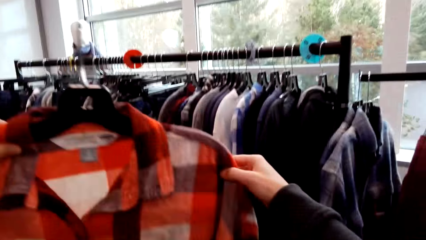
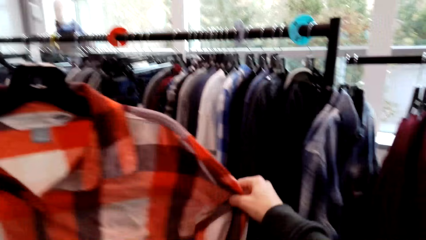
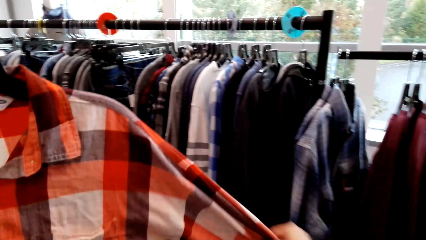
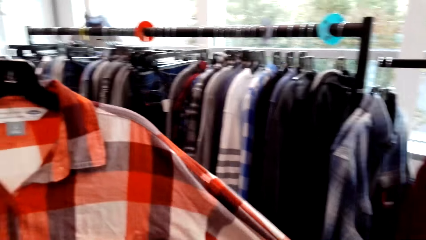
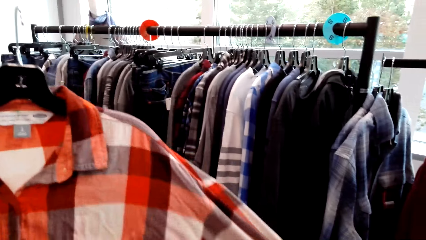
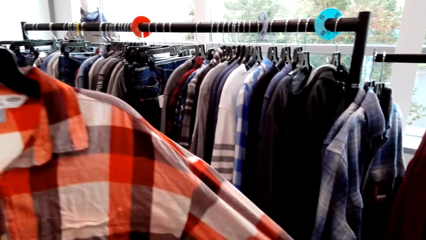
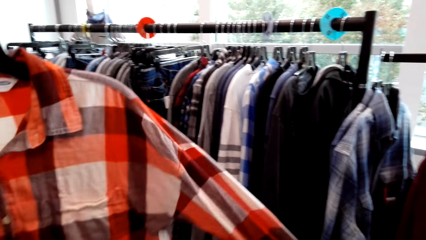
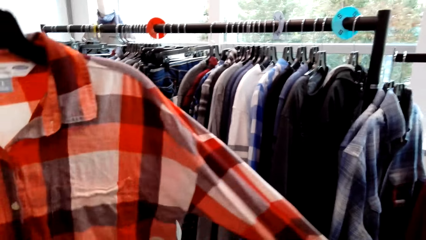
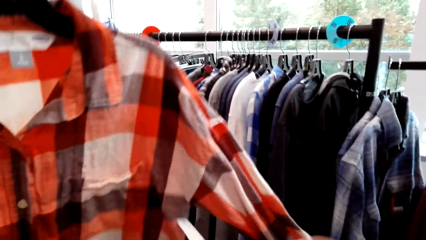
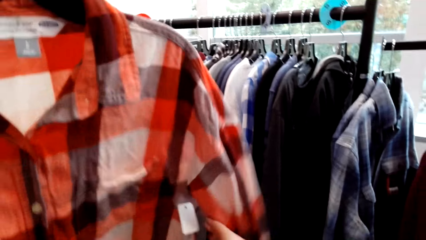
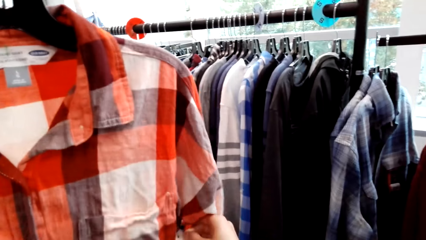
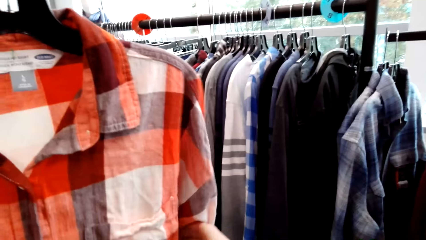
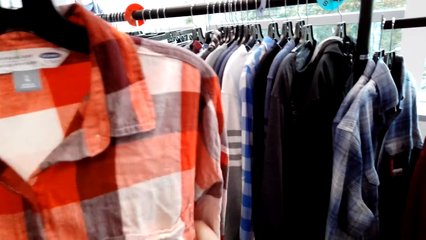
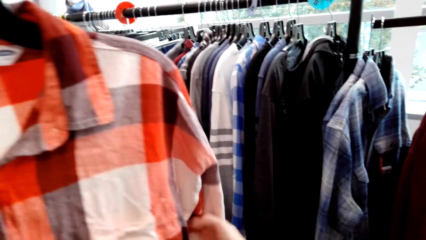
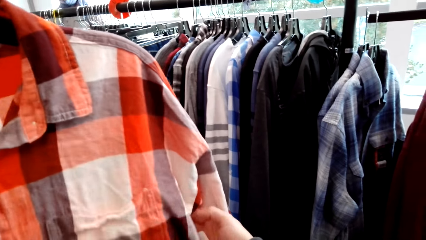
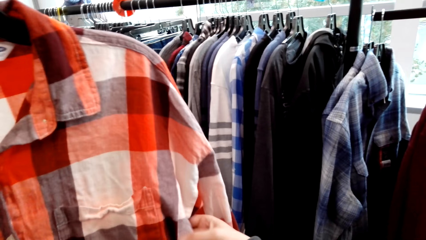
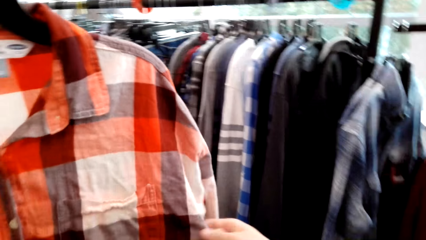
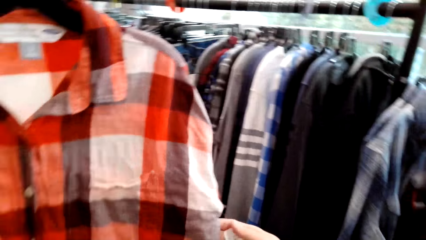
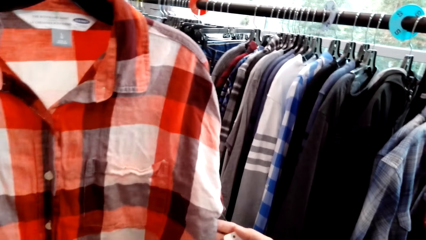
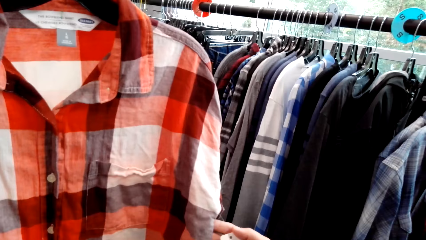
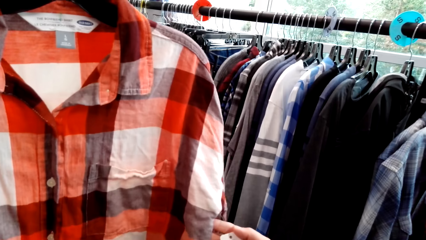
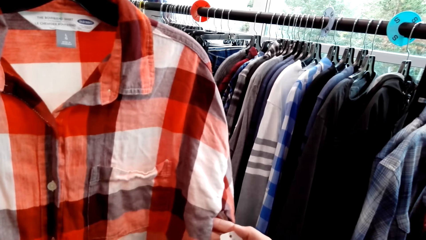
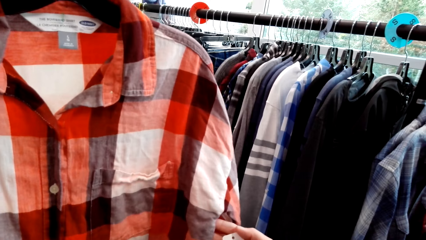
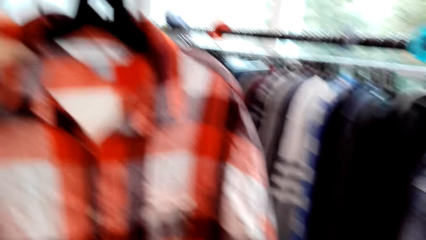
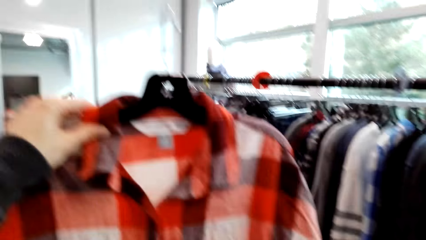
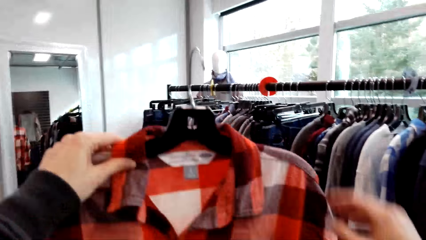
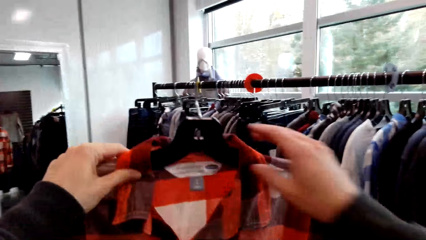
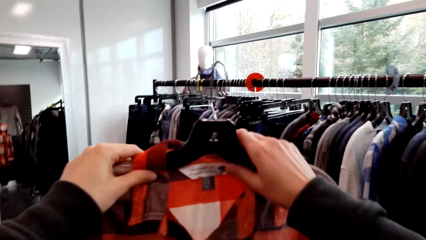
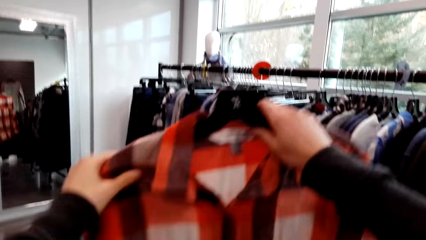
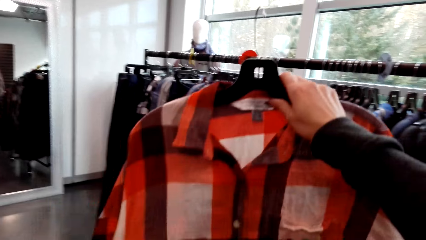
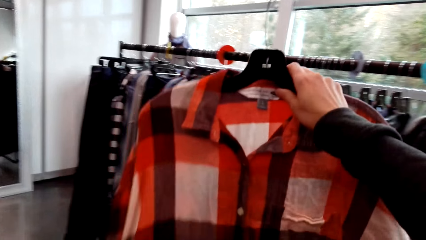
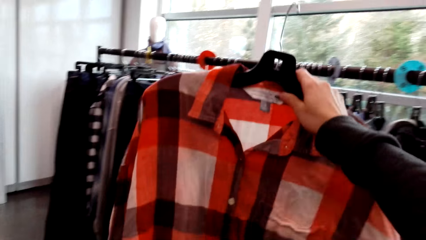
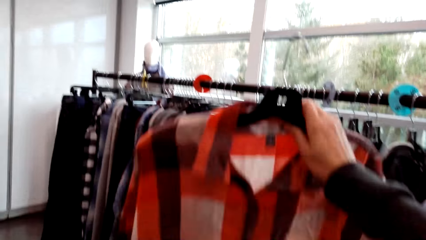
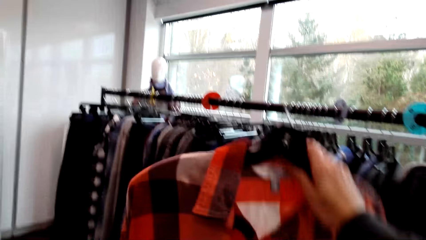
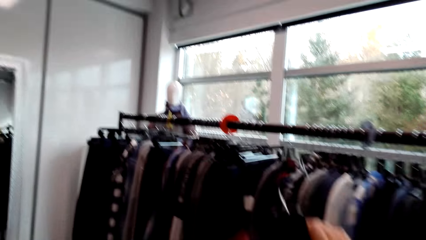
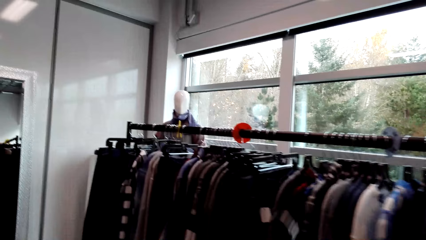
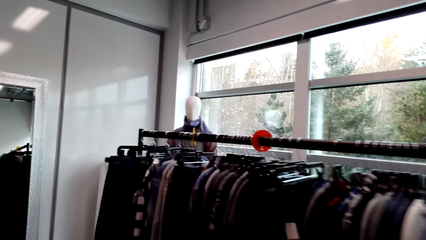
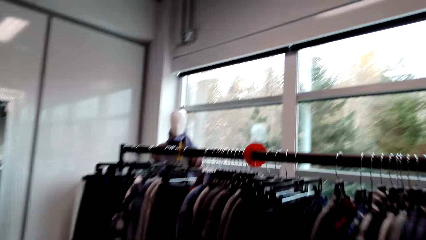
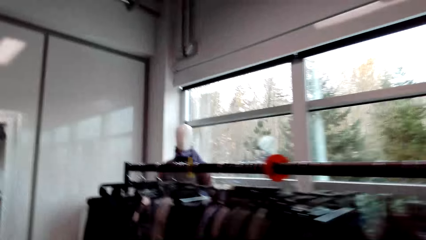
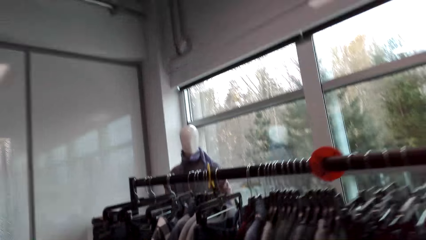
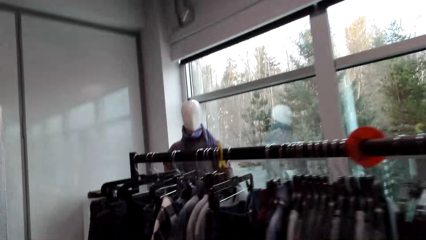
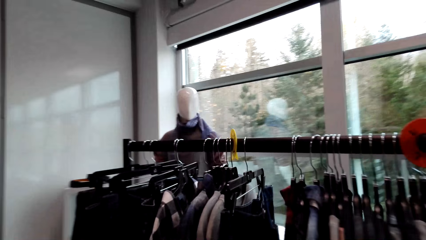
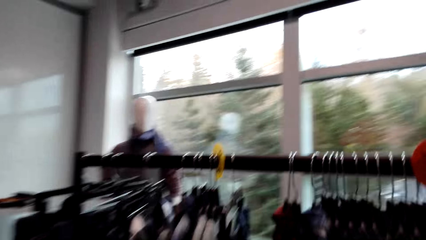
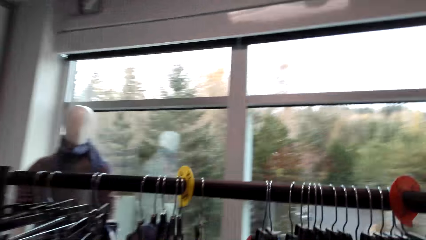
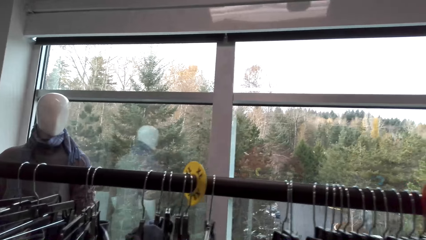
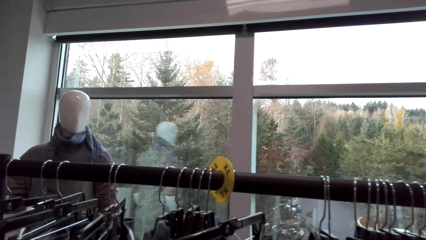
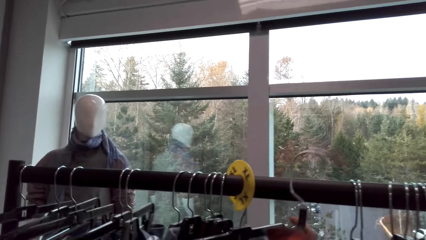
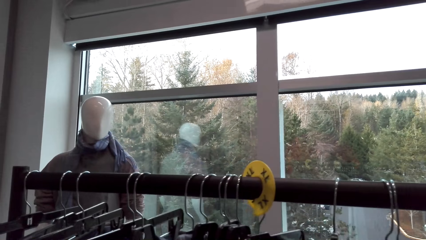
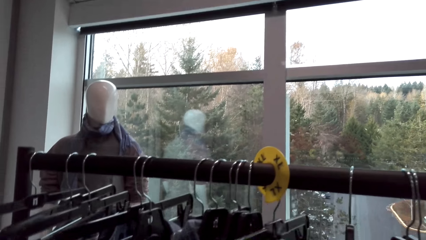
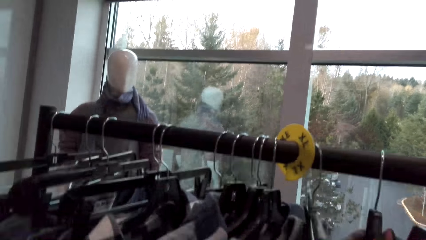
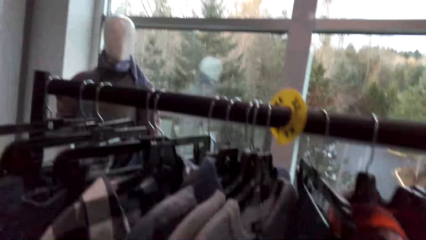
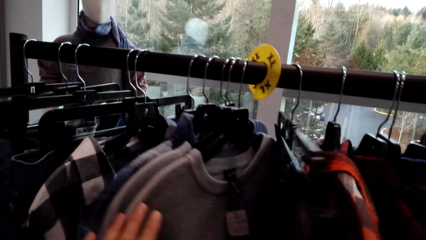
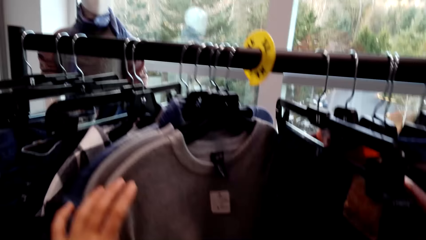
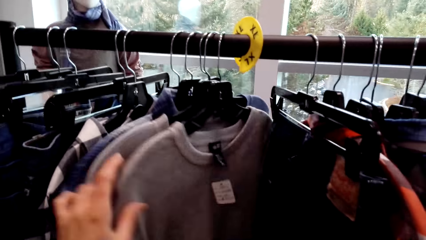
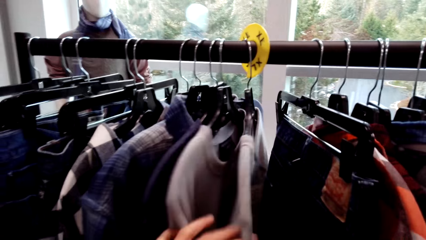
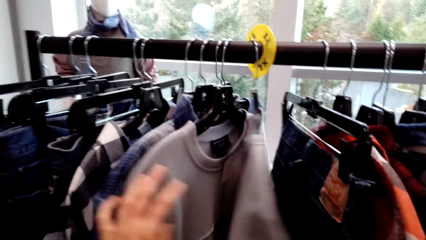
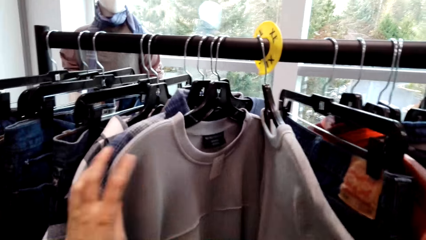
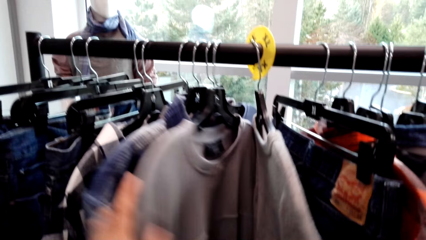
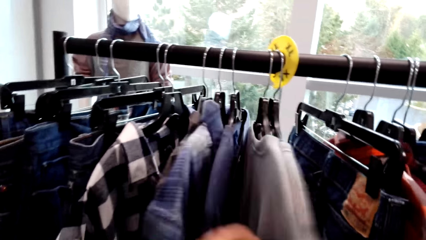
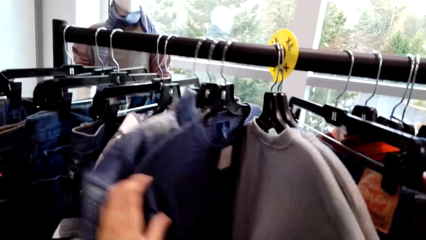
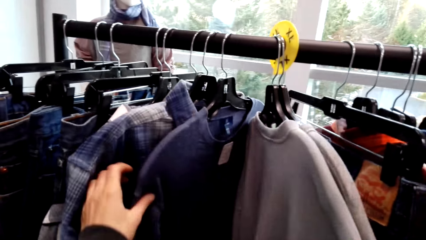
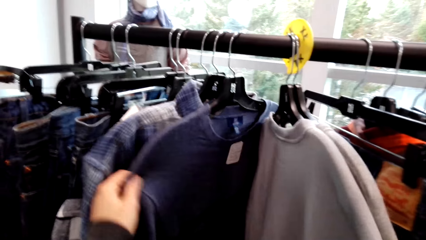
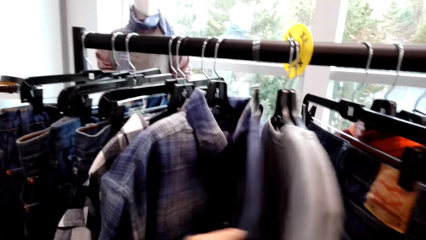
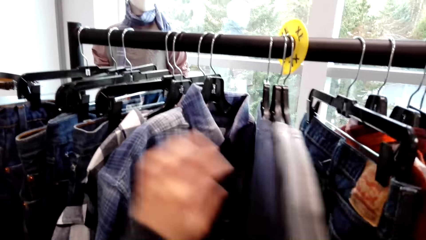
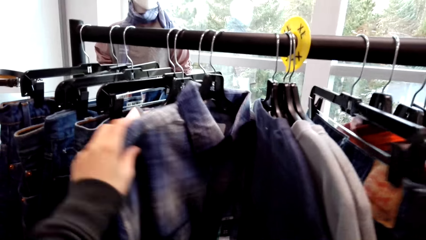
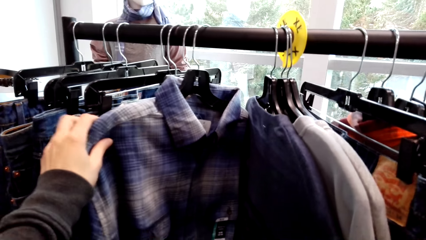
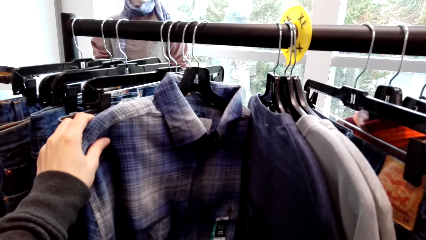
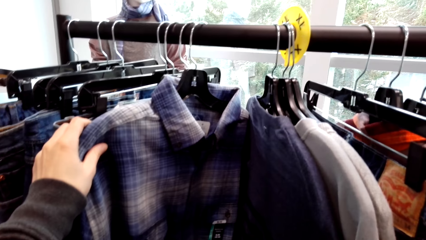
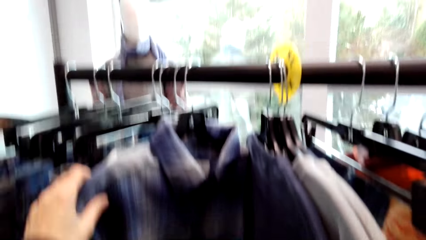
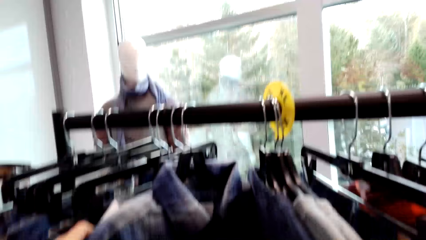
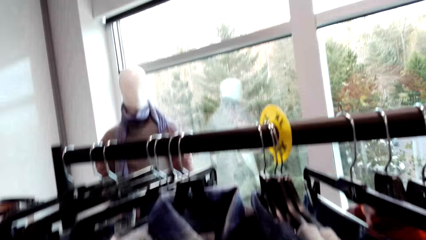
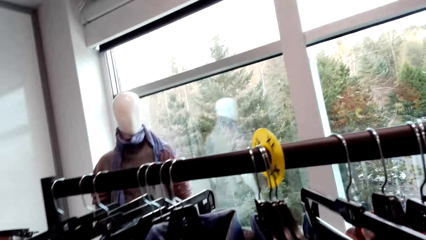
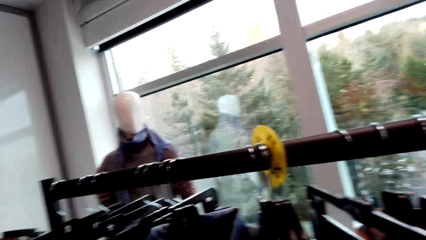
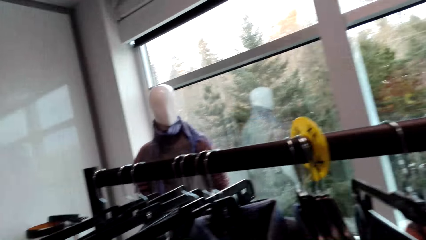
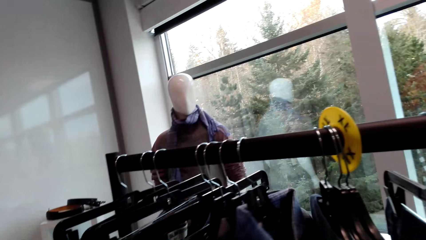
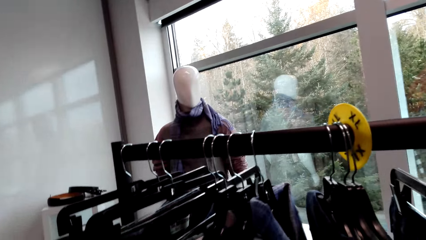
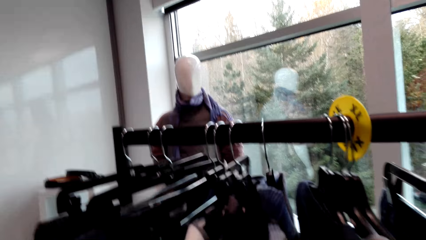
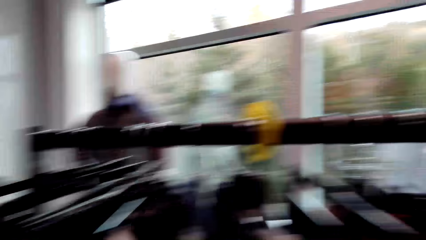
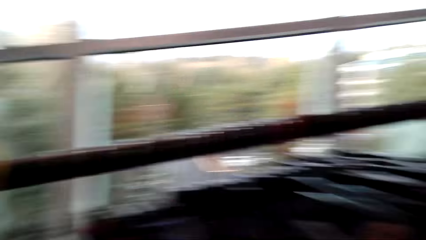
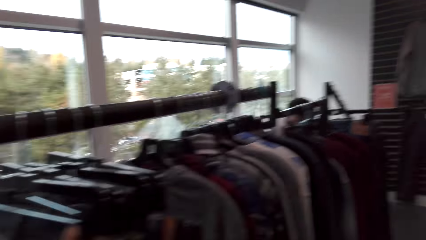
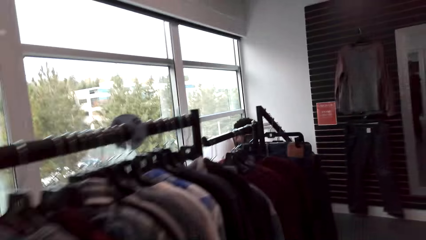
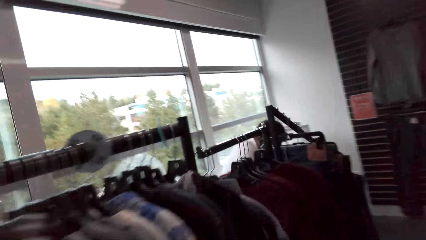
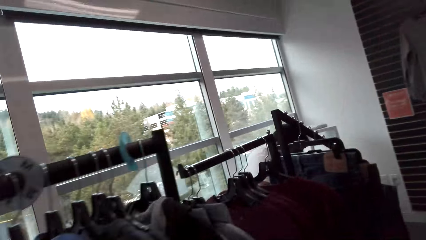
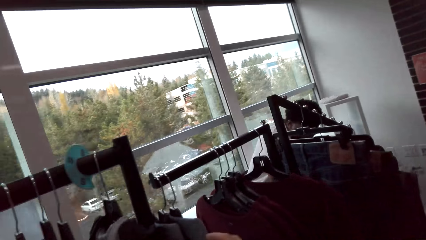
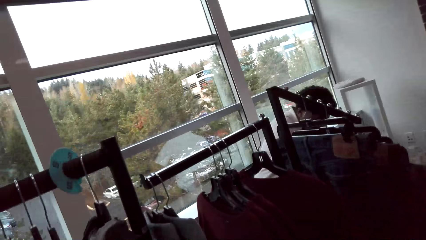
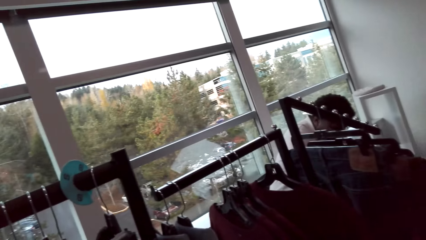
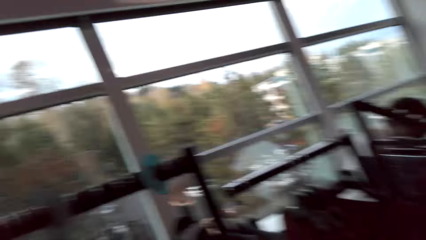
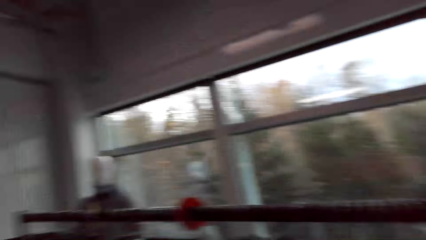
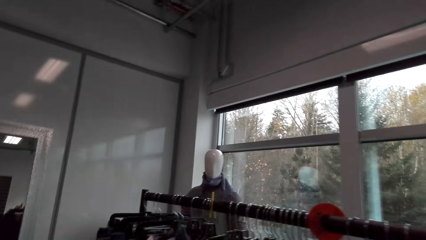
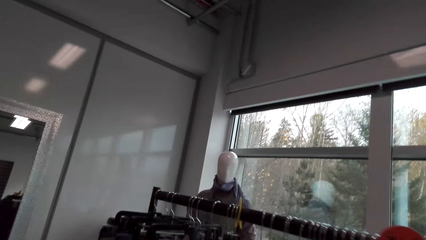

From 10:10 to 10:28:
The camera wearer picks a shirt. They put the clothes on the hanger. They check out the clothes. They pick the shirt.
